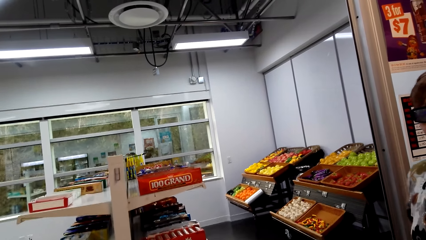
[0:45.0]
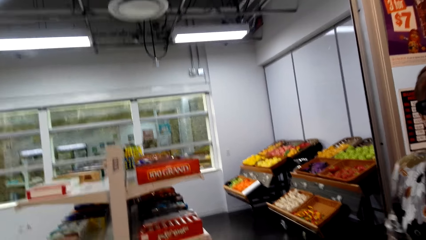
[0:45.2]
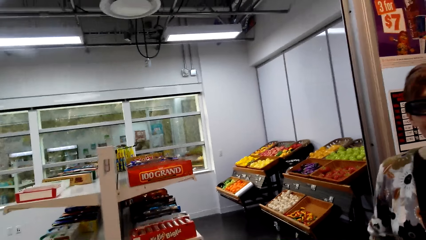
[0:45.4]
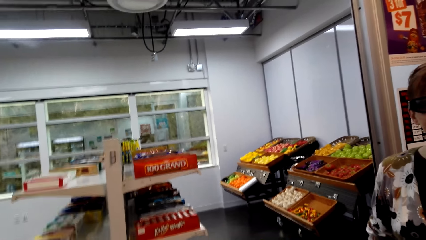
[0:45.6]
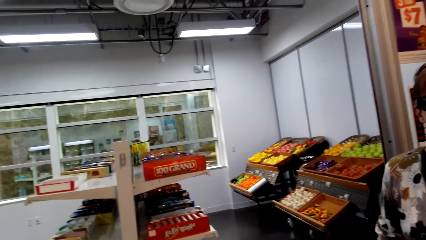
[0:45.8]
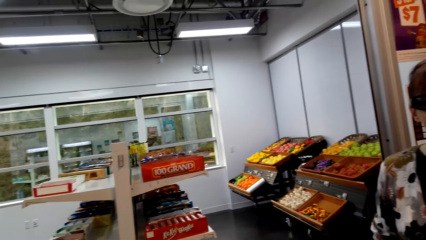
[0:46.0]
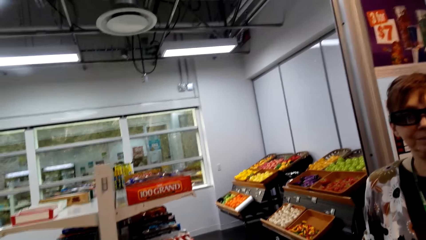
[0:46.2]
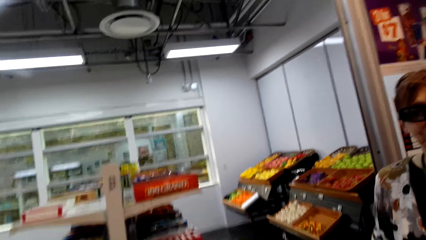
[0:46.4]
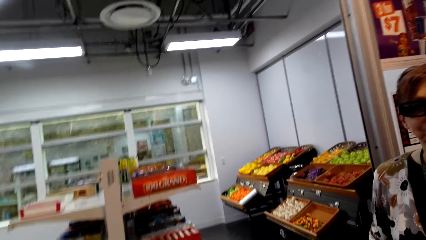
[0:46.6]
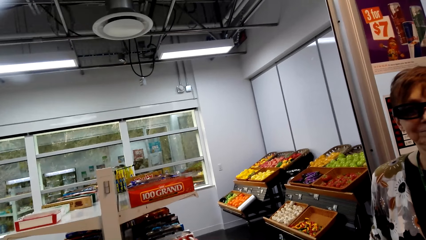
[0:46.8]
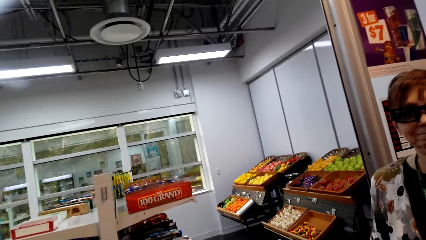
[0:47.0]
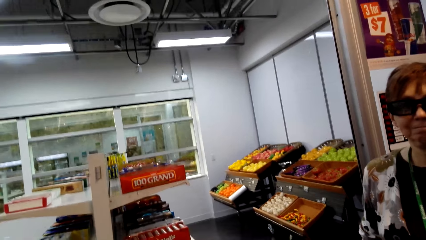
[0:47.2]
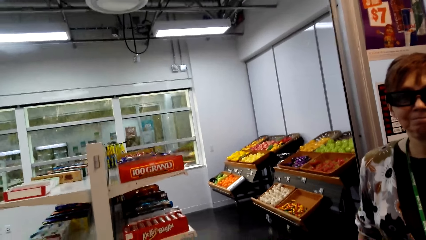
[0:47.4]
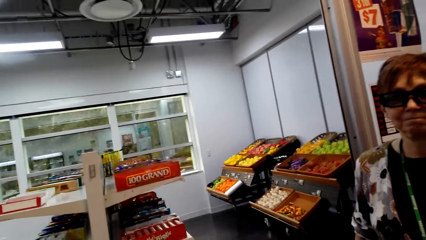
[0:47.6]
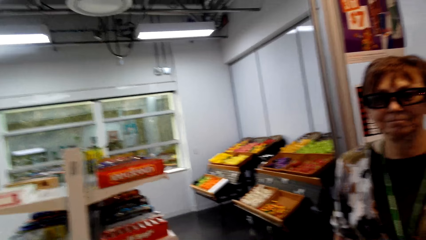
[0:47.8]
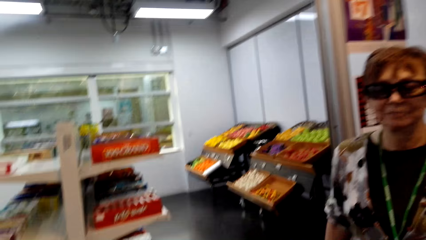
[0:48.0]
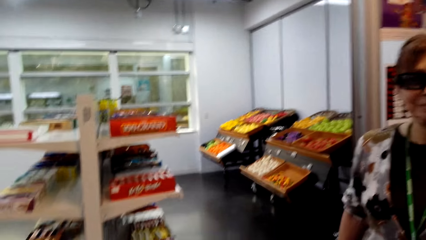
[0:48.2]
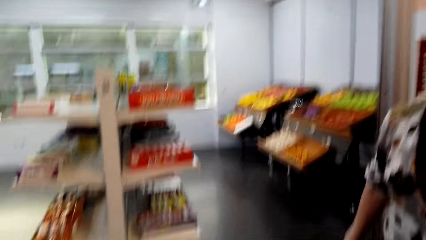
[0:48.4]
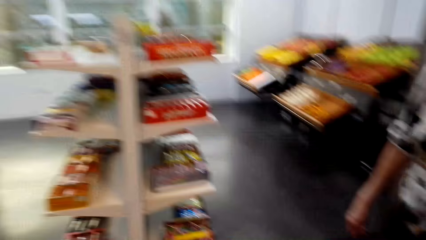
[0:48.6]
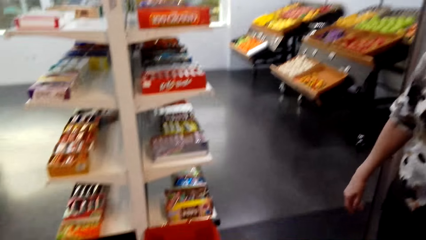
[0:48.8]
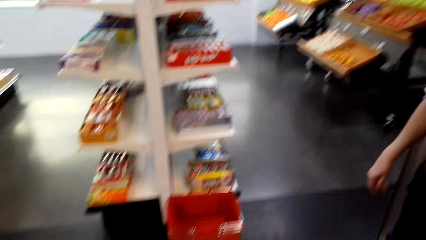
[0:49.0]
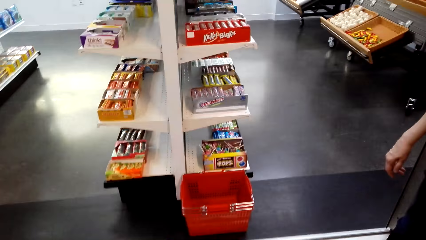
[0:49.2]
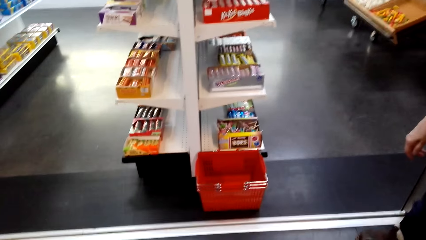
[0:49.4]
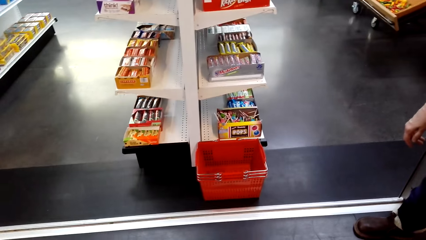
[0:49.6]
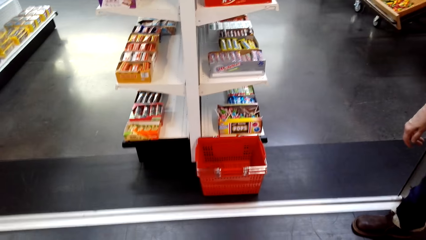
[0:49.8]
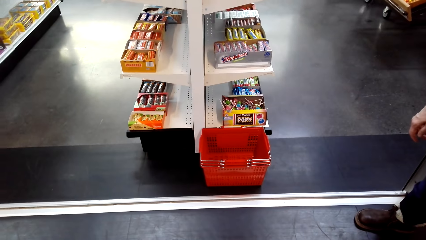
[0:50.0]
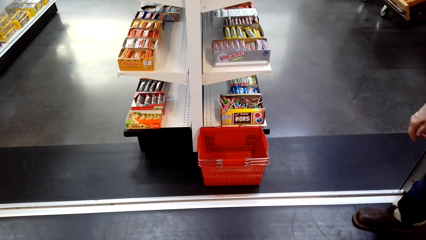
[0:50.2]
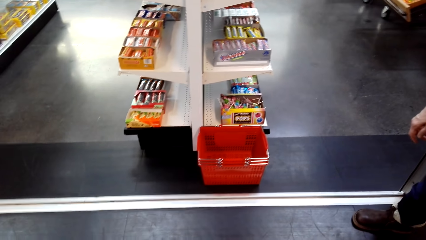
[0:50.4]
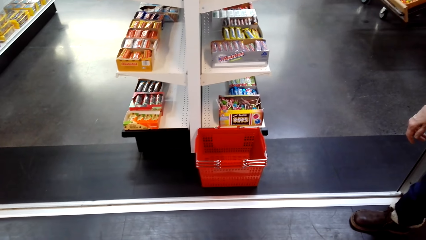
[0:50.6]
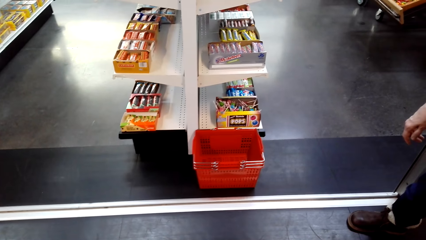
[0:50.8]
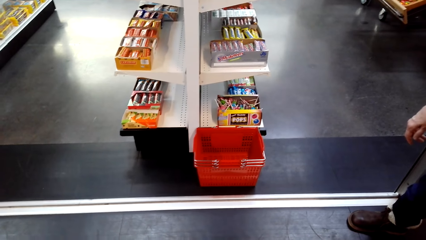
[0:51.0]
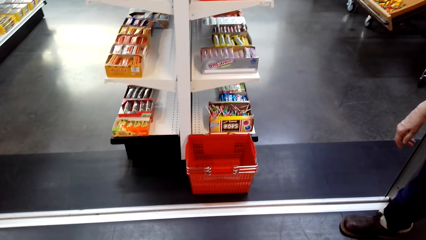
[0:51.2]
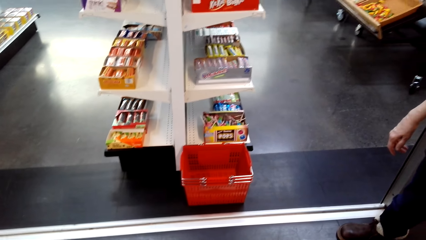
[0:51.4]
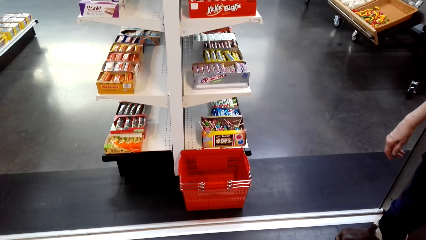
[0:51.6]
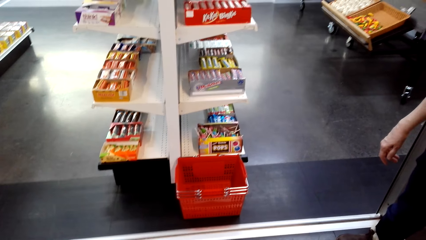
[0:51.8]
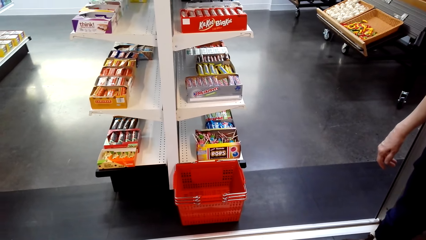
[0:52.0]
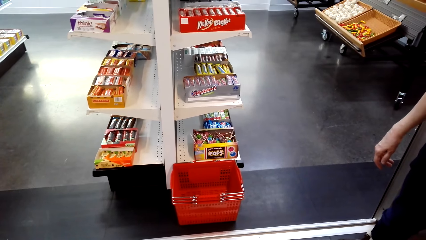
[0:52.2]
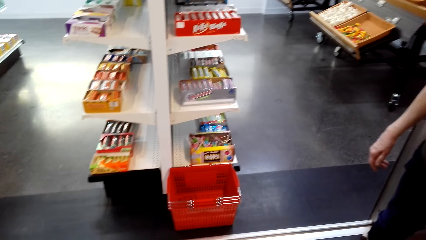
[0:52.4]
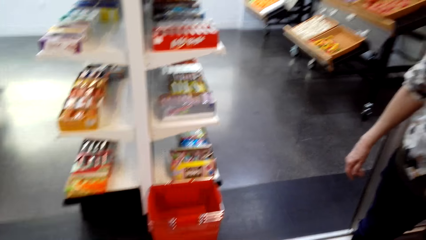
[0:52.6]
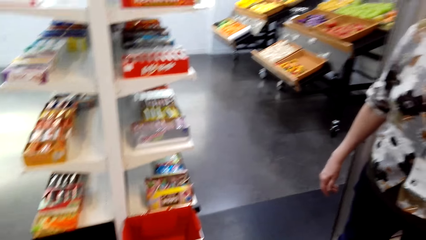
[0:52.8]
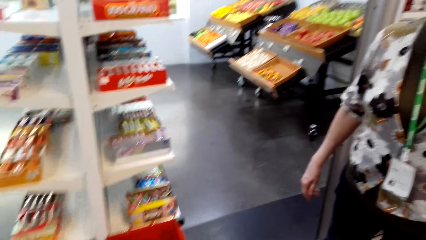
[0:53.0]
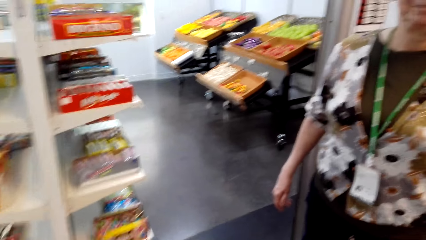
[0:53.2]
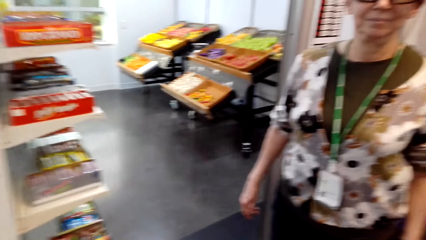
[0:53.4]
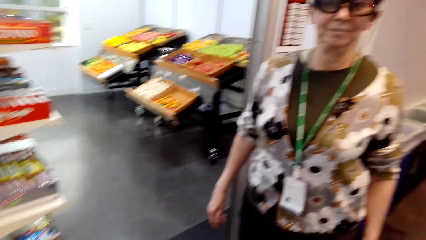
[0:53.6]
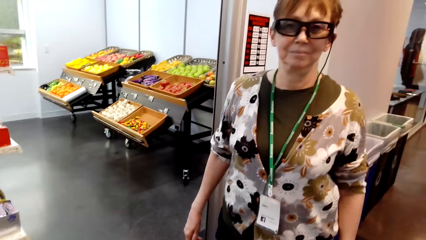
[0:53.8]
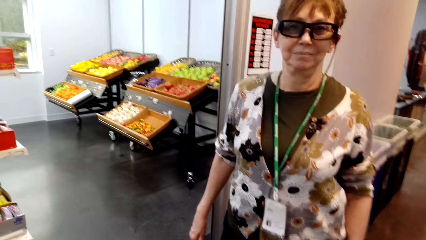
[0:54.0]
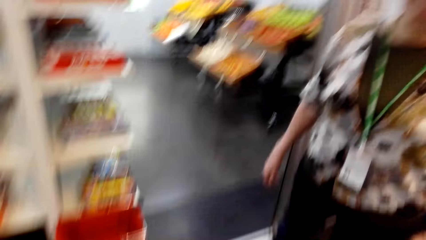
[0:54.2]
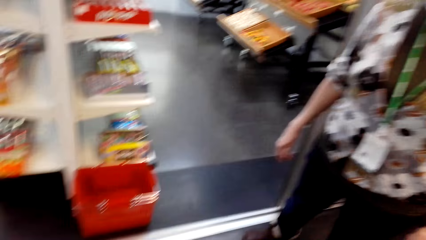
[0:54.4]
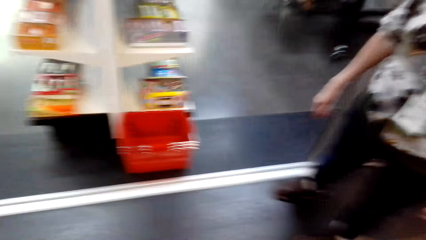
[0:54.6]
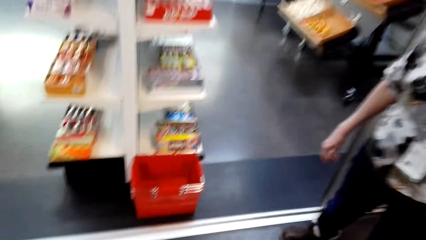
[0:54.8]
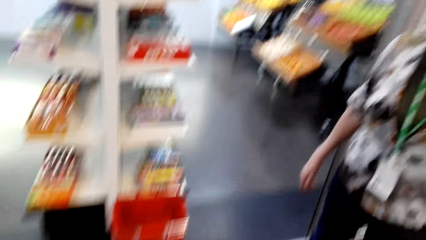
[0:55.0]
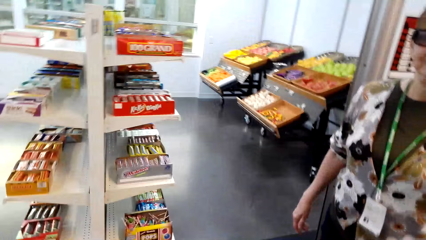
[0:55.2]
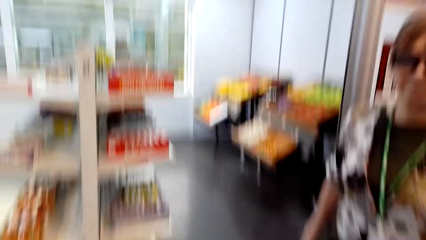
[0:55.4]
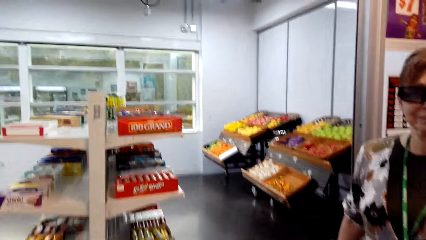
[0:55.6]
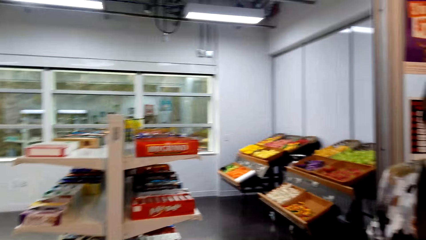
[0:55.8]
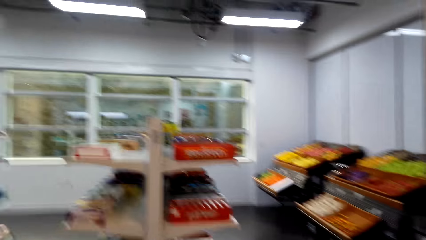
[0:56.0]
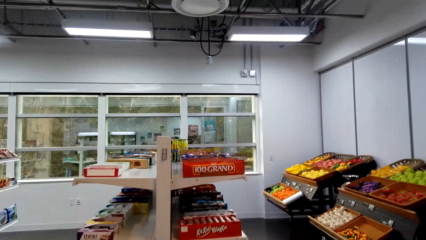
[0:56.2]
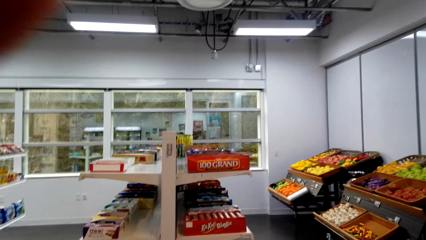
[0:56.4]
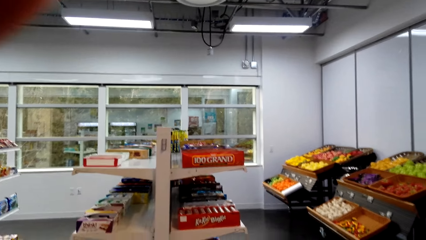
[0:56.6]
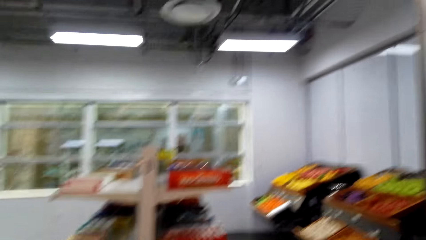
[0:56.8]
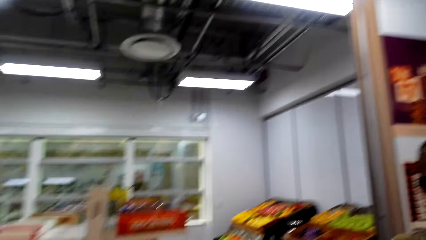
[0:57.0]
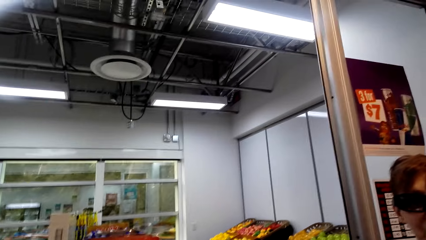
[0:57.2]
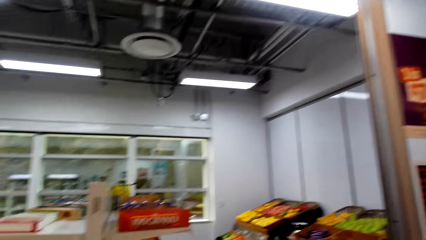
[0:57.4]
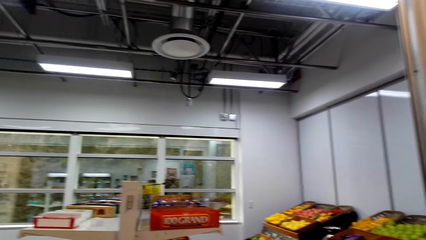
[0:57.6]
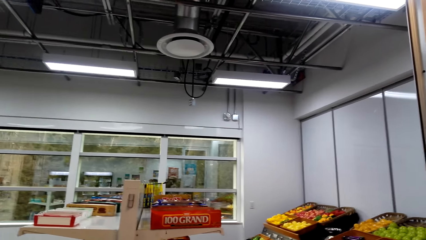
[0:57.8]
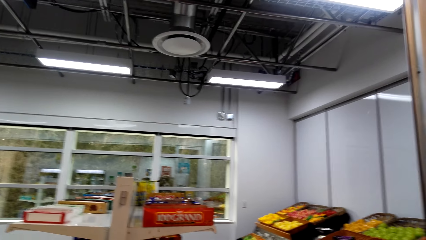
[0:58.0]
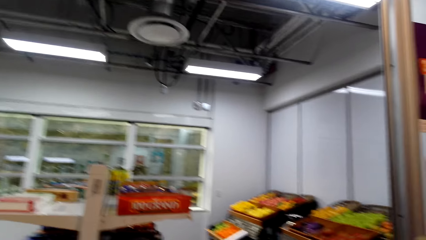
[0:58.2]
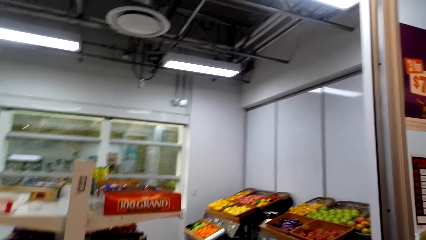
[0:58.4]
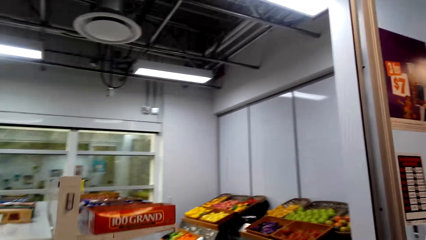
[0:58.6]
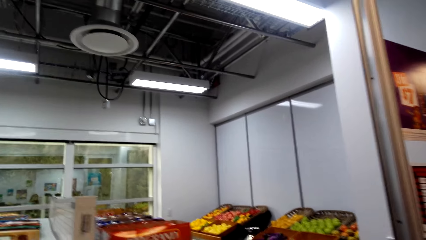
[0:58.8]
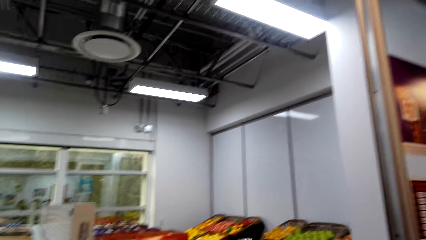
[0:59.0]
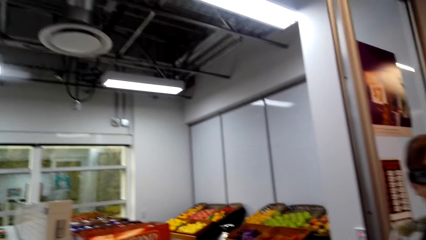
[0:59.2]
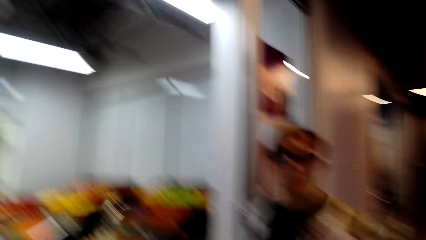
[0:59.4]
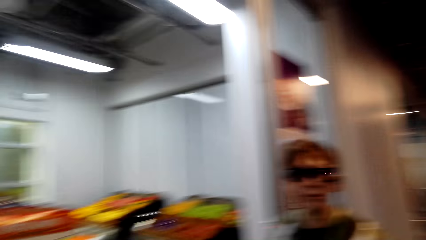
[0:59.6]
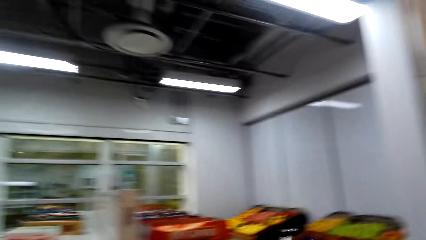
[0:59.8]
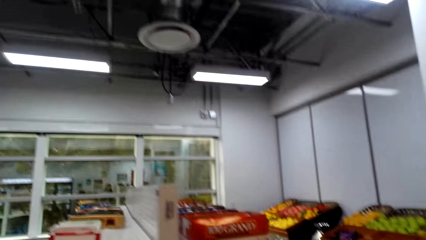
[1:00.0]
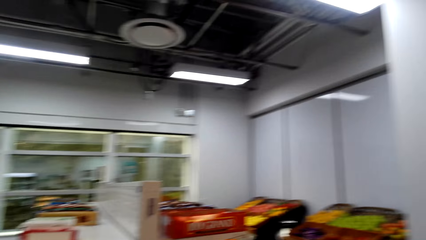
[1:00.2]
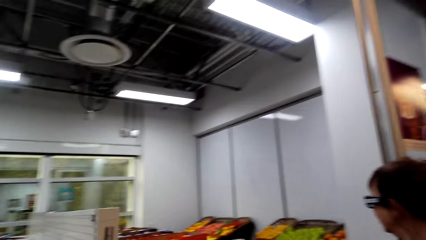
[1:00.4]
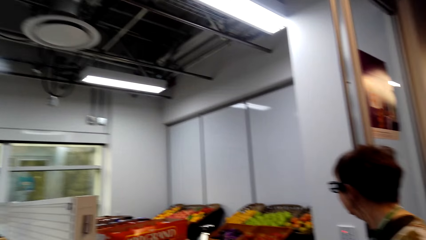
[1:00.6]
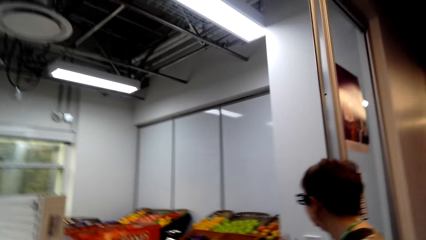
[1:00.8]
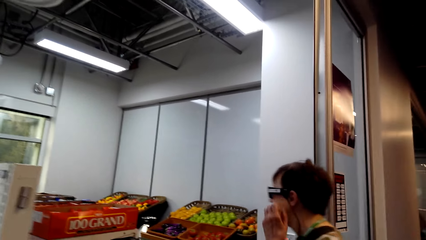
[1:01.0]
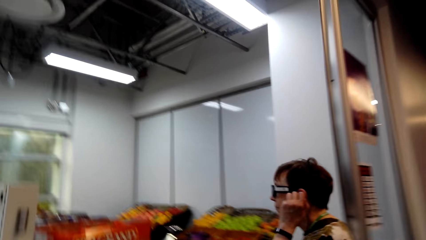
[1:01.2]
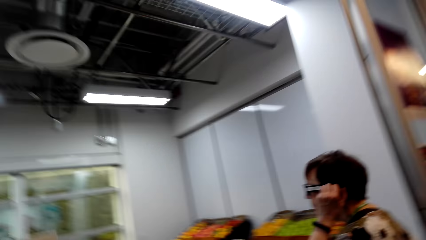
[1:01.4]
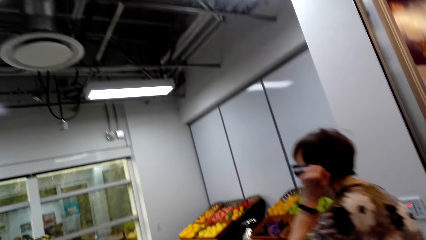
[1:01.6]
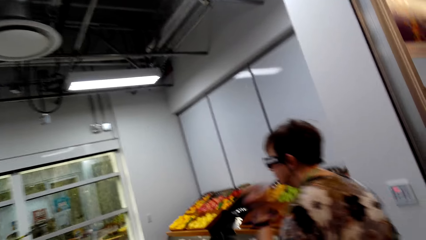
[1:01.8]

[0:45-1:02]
A woman looks around. The camera wearer lifts the hand. They look around.
